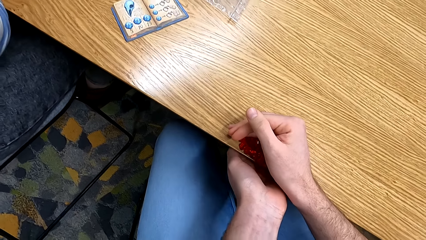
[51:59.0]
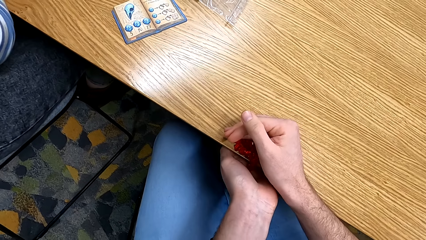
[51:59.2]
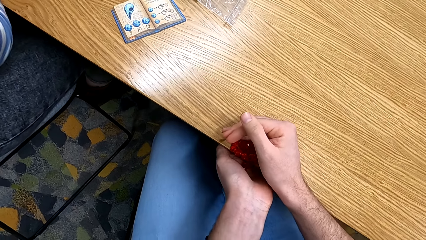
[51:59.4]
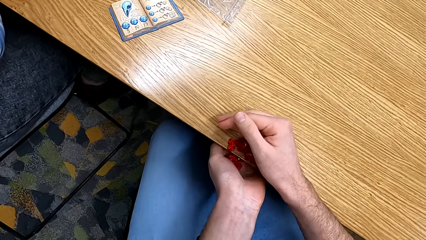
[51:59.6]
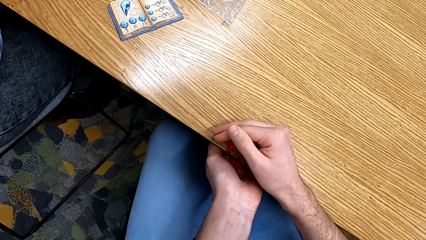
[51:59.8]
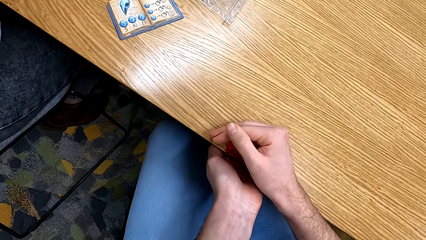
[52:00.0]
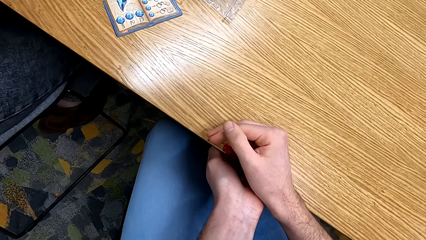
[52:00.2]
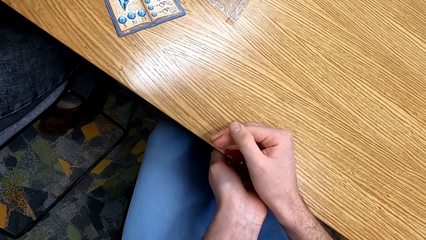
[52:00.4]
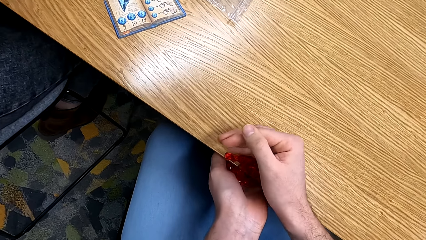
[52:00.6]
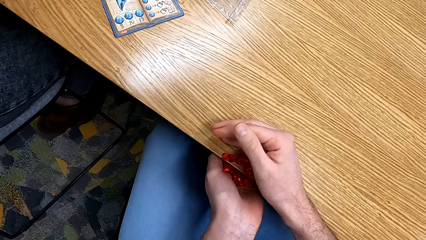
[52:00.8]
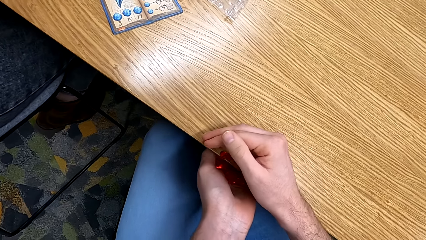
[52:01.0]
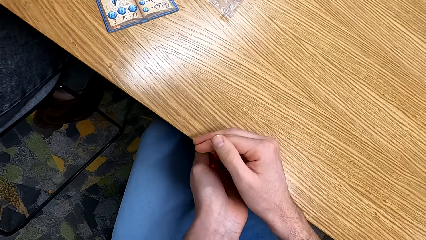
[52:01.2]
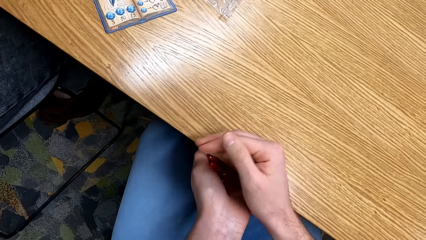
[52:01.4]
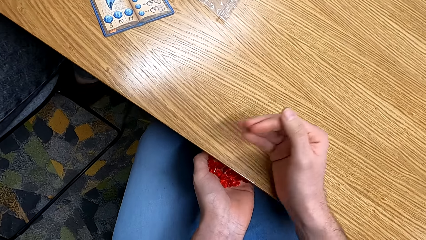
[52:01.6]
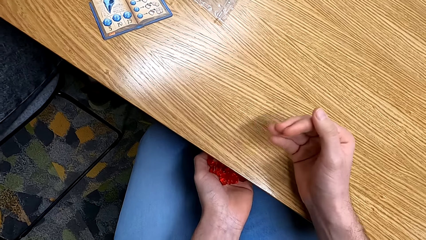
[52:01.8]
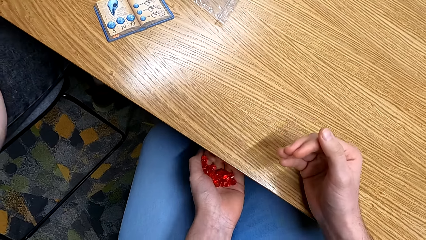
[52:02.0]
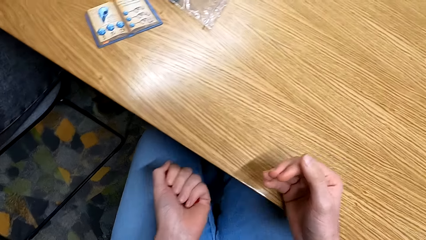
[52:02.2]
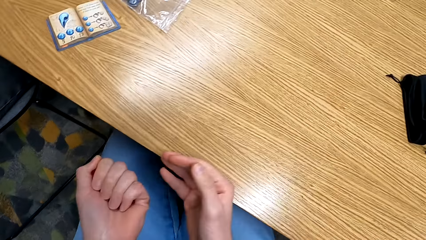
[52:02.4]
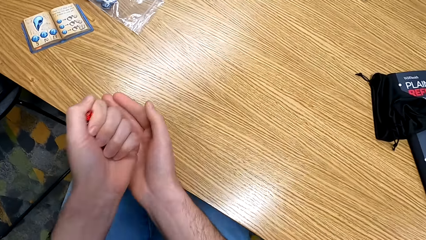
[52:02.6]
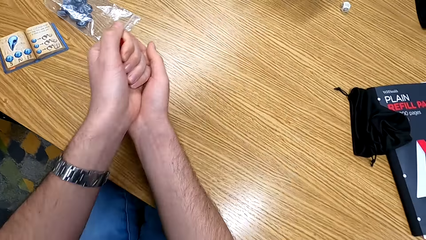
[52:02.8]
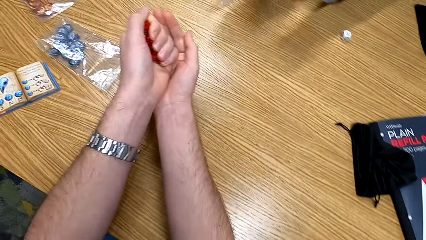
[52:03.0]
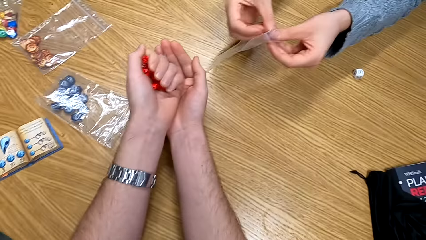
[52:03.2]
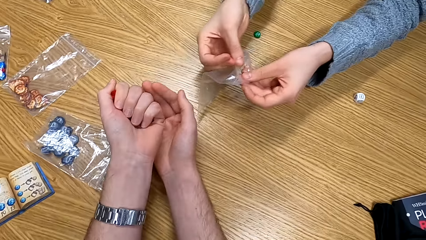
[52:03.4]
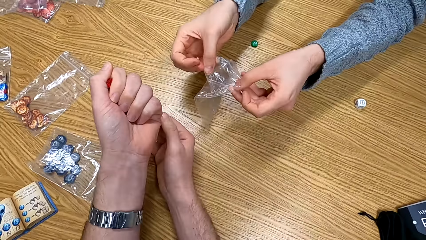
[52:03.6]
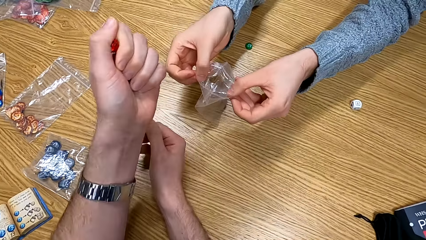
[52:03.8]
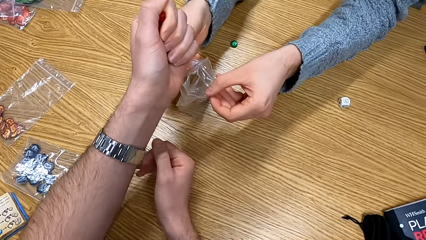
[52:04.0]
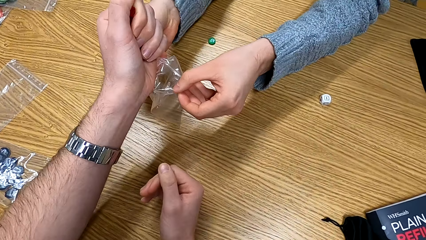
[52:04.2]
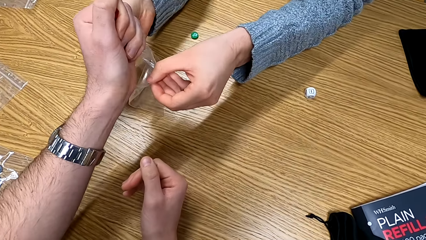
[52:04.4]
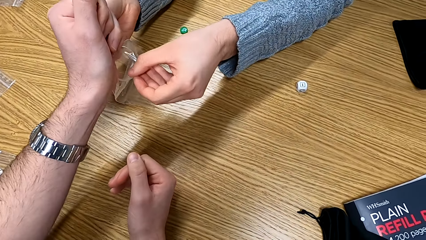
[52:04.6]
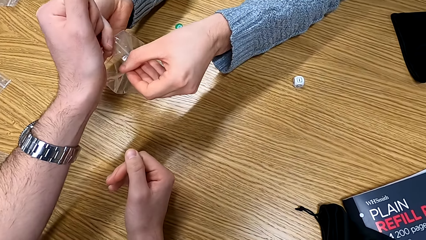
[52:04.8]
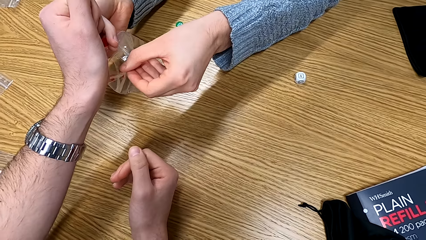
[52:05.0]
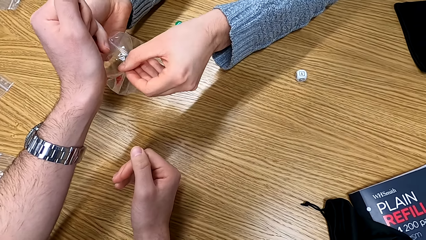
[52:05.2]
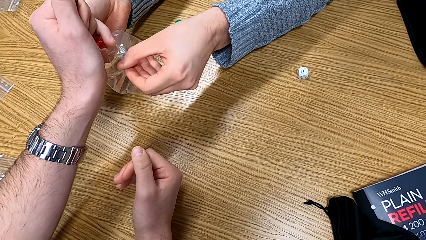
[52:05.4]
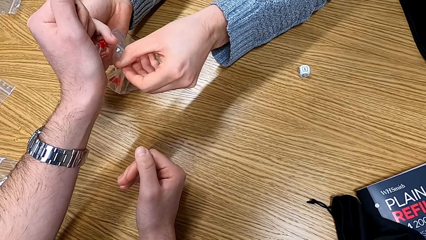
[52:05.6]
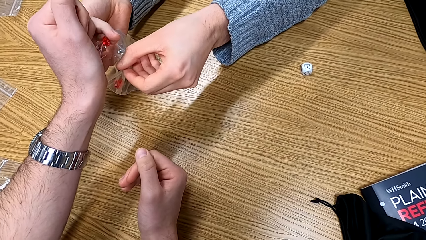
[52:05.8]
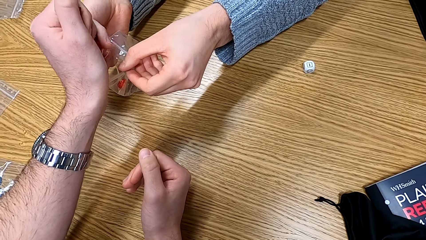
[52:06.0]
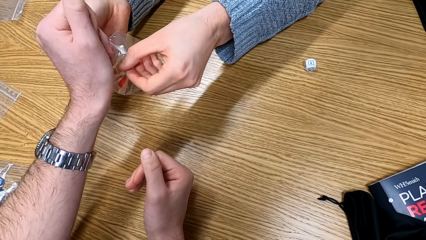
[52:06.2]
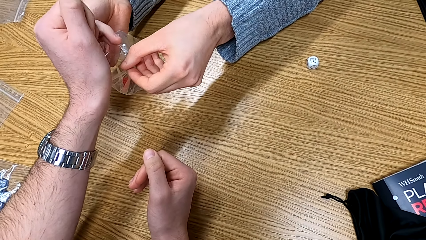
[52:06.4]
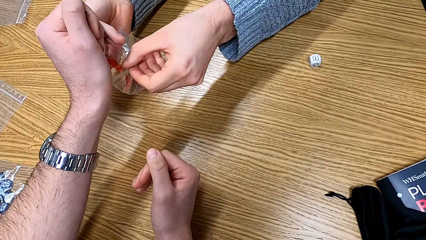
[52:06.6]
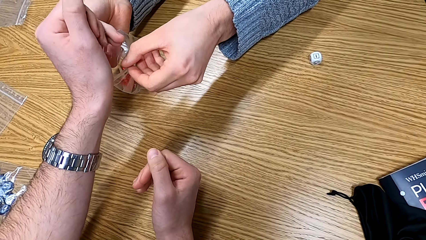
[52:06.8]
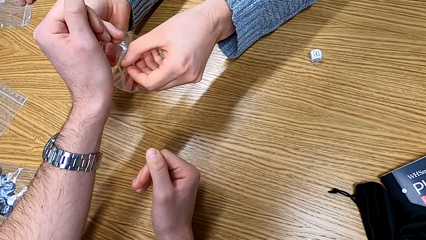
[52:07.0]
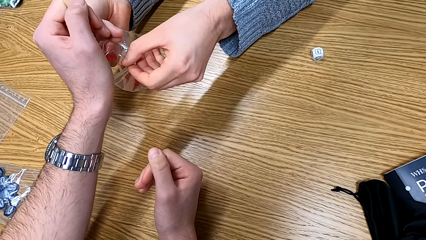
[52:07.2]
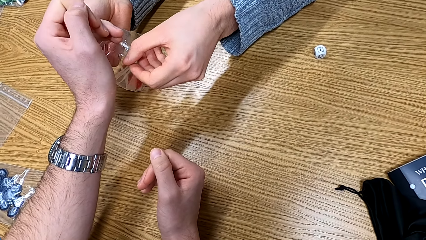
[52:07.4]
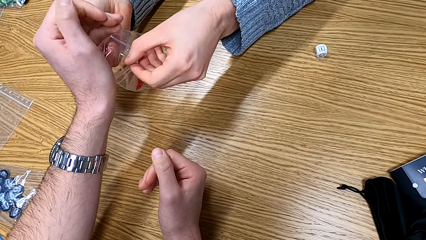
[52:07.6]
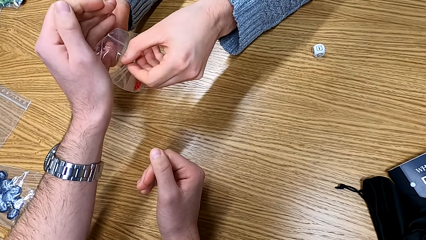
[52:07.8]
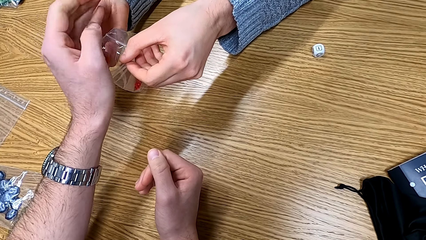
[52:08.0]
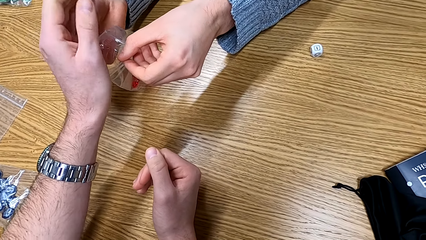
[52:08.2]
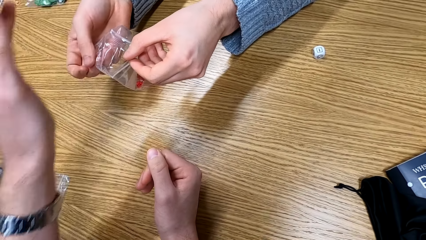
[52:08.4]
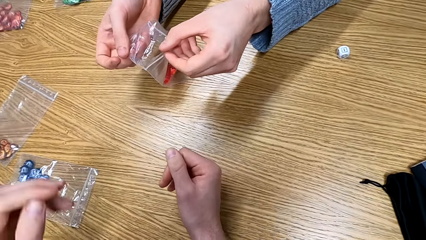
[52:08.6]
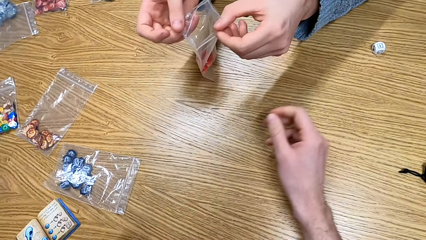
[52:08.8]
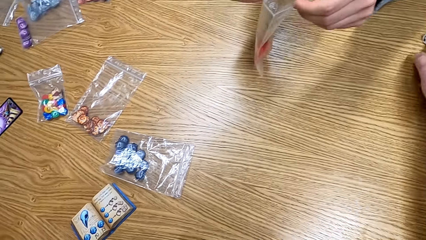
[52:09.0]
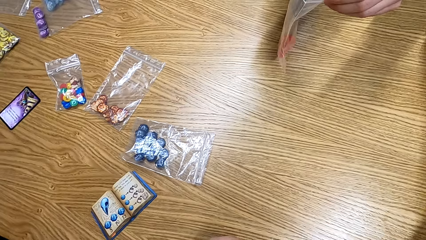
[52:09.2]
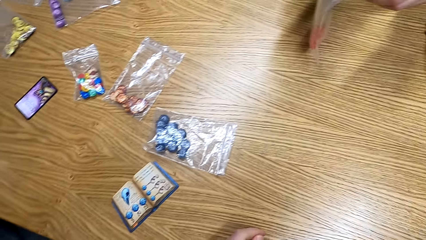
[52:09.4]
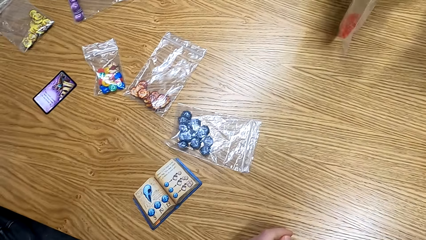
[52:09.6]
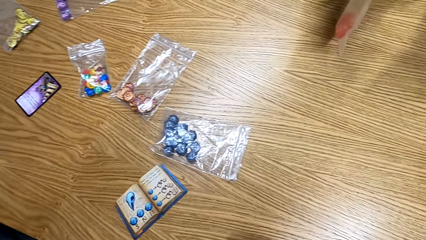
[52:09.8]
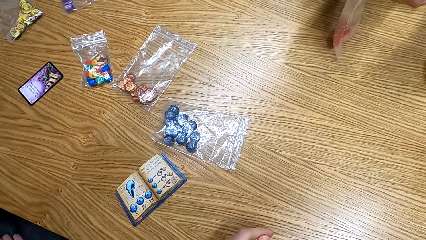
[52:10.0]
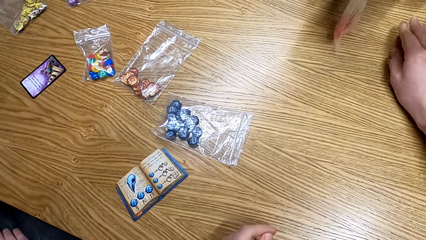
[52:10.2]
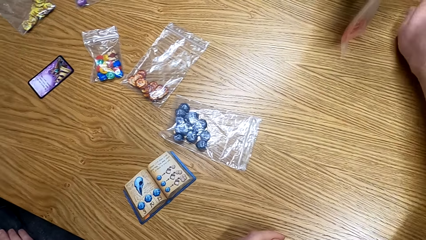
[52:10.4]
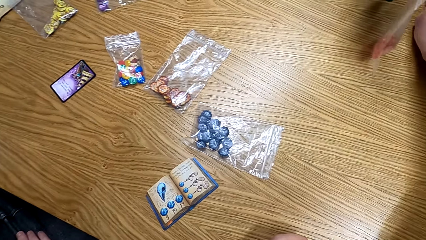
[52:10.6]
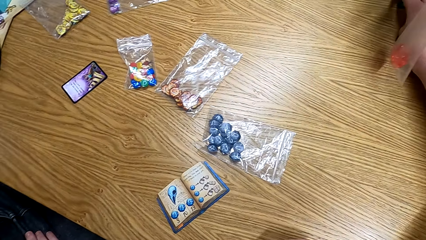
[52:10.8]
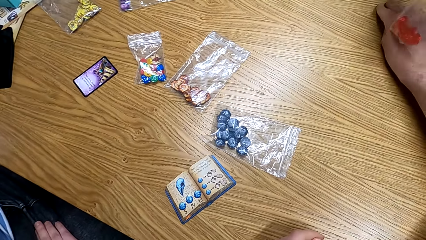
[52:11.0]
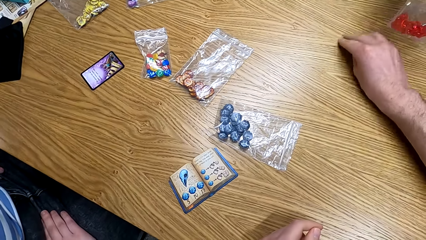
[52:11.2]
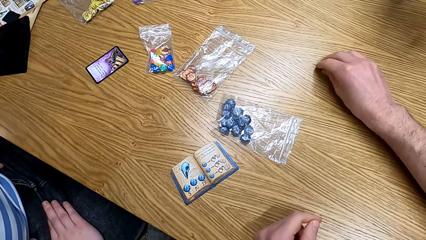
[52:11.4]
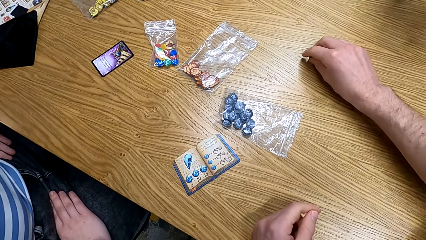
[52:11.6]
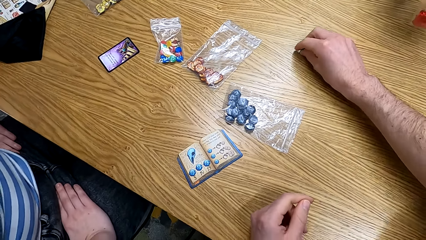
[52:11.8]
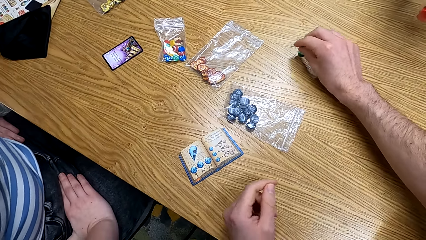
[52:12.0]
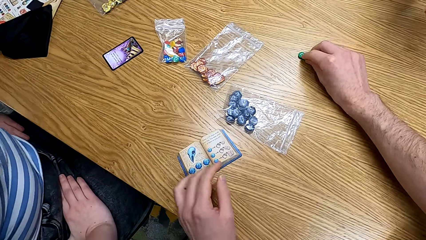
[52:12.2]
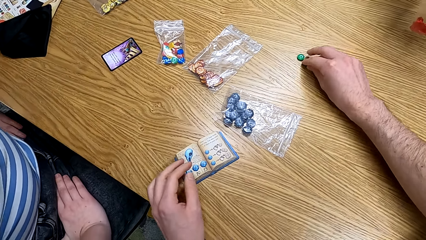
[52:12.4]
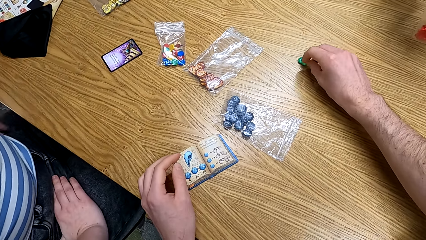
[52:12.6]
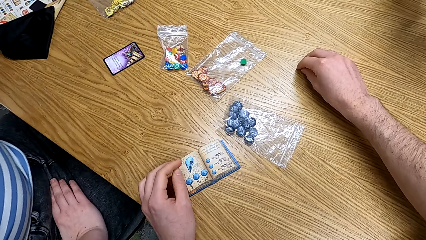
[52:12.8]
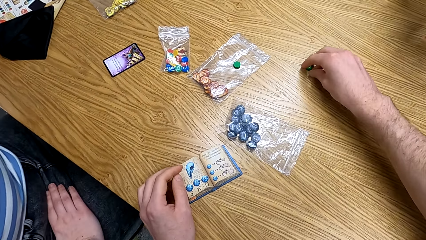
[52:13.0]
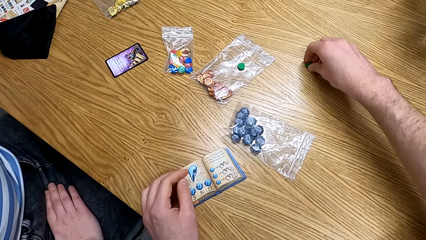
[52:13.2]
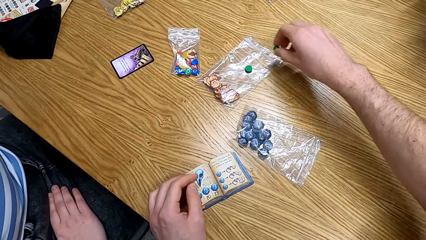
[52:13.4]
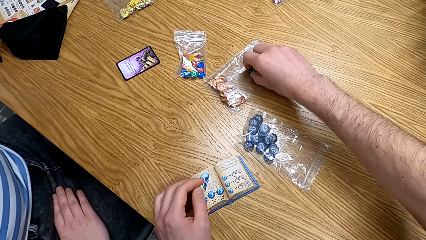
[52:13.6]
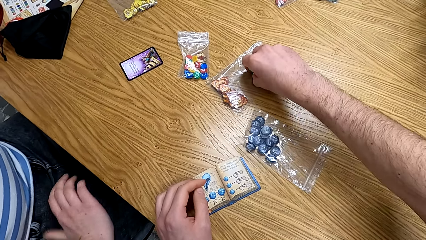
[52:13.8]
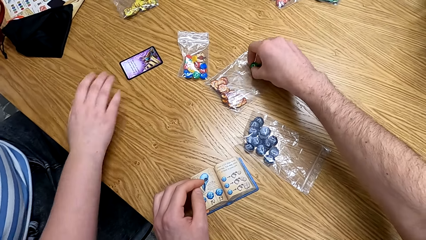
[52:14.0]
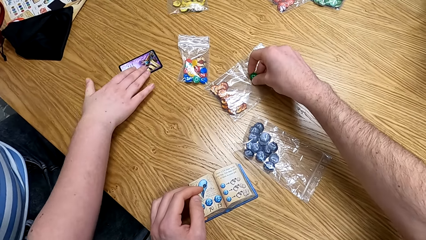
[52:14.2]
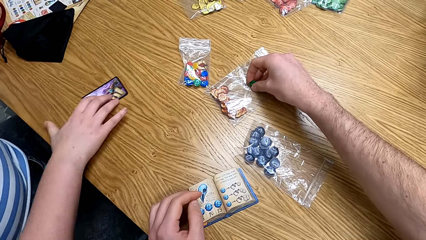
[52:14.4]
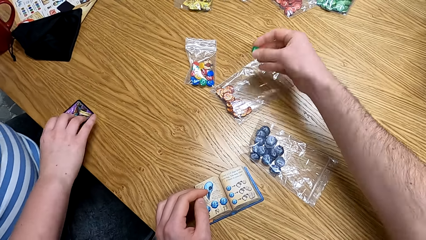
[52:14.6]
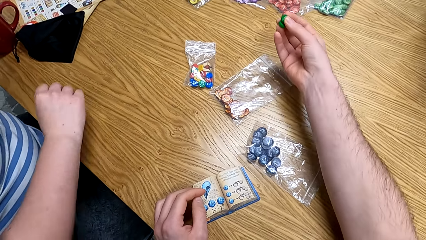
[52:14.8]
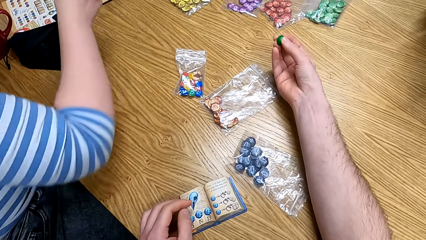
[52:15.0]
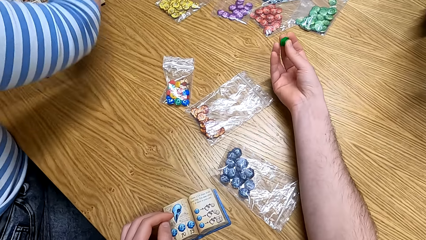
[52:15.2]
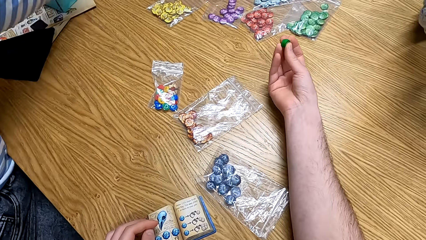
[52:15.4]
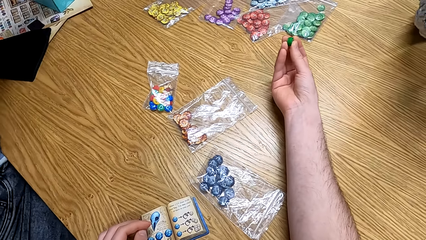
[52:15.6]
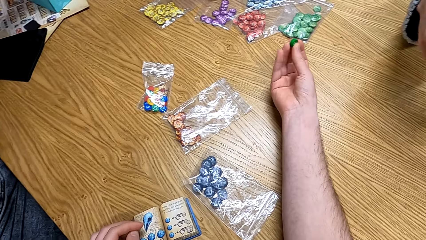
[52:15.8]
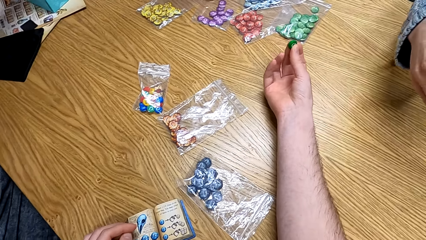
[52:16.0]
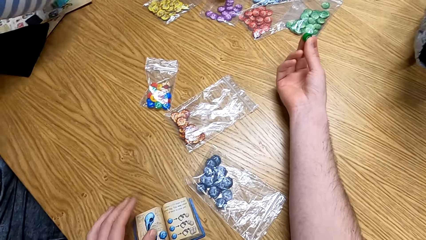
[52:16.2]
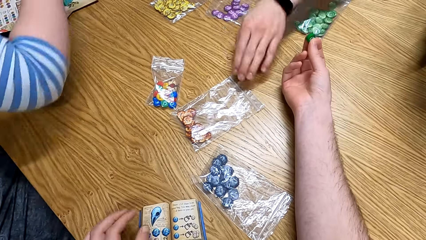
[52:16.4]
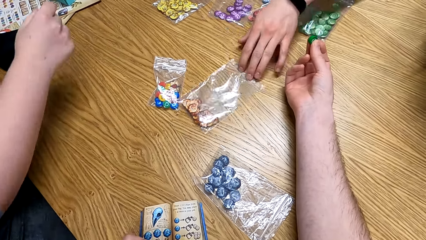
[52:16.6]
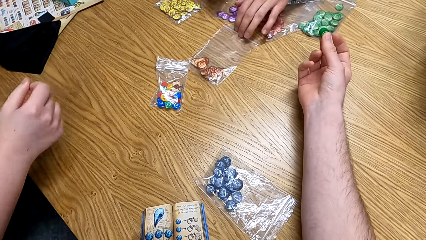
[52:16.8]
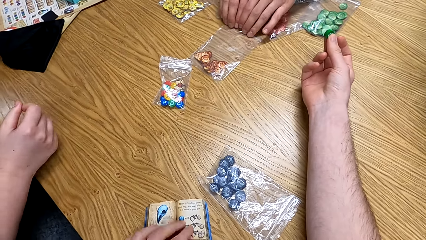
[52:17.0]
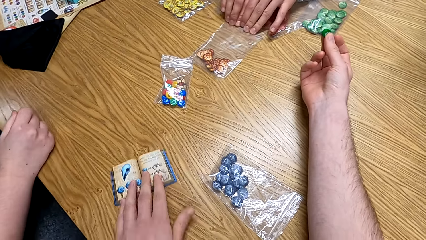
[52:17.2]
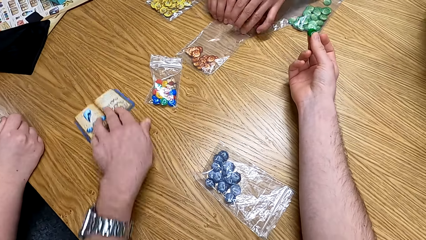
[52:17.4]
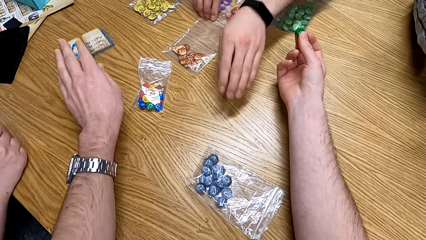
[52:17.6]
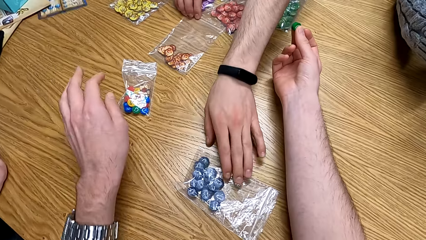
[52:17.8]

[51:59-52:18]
The camera wearer picks up the tokens. They put the tokens in the polythene bag. They pick up tokens. A man picks up a card.
